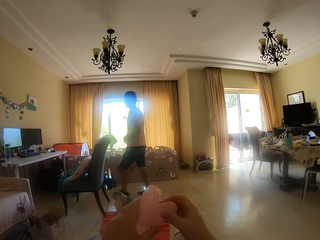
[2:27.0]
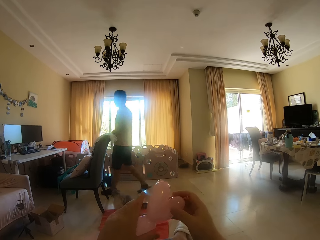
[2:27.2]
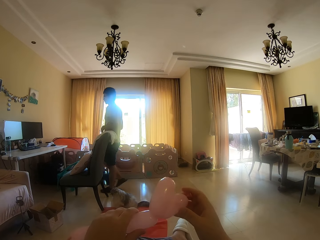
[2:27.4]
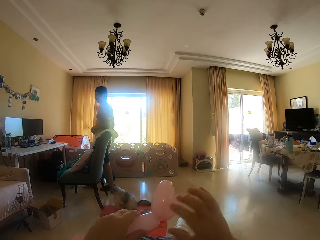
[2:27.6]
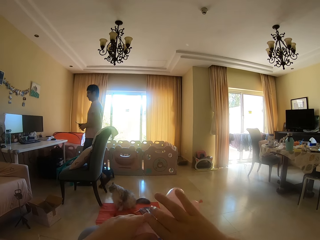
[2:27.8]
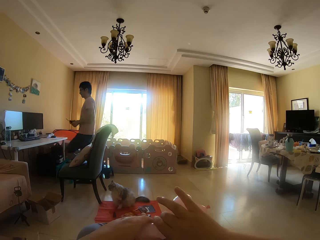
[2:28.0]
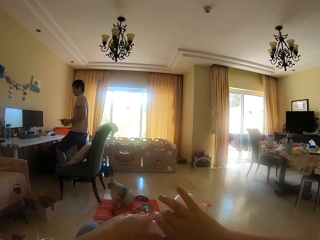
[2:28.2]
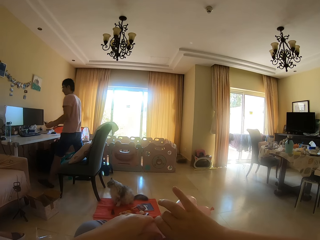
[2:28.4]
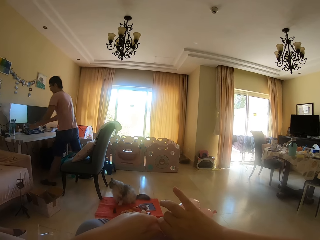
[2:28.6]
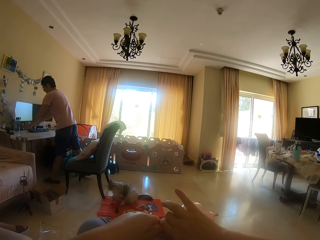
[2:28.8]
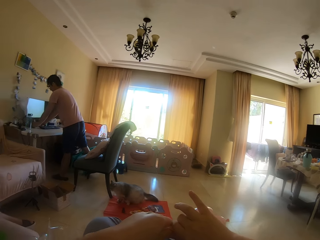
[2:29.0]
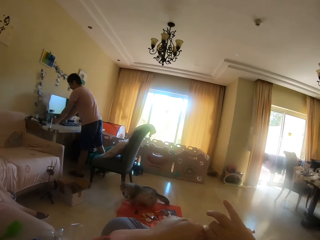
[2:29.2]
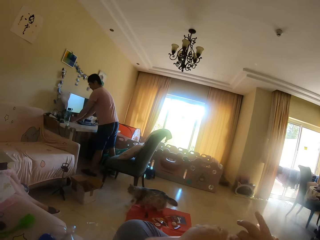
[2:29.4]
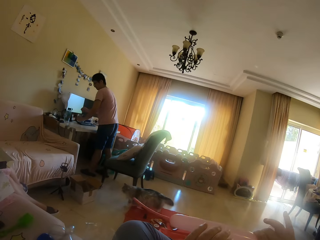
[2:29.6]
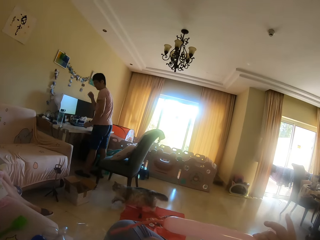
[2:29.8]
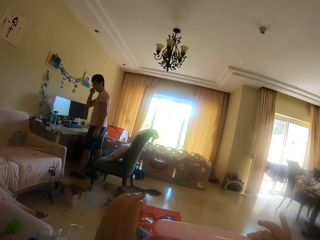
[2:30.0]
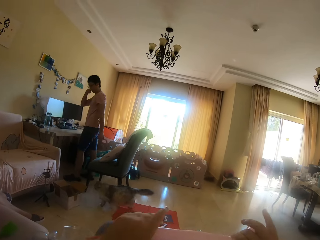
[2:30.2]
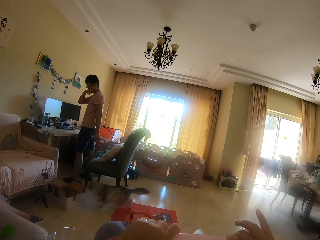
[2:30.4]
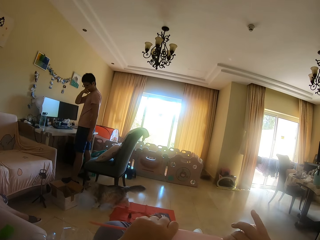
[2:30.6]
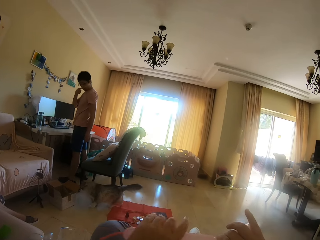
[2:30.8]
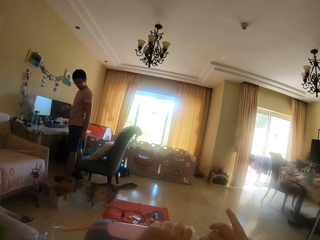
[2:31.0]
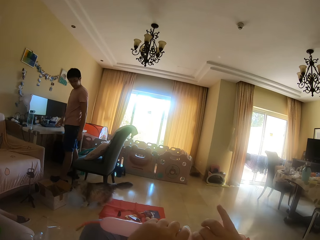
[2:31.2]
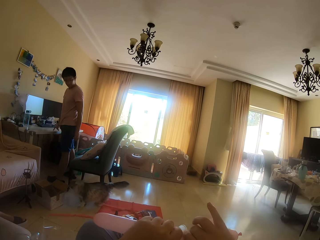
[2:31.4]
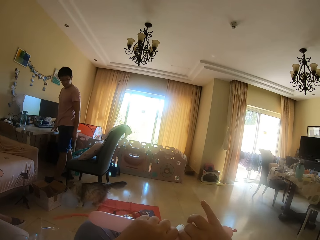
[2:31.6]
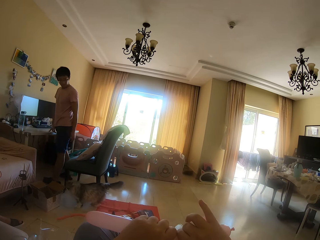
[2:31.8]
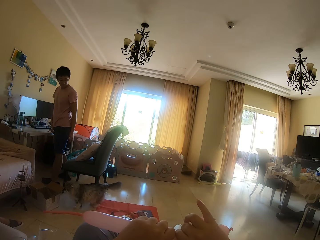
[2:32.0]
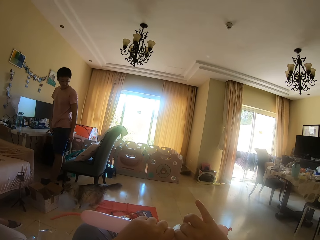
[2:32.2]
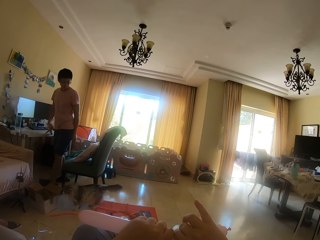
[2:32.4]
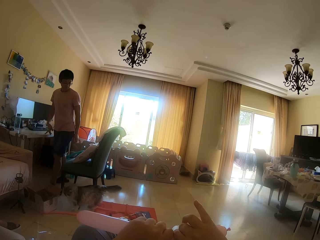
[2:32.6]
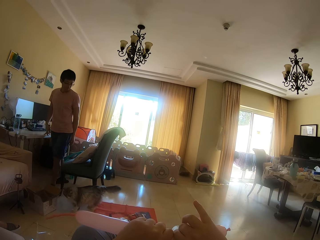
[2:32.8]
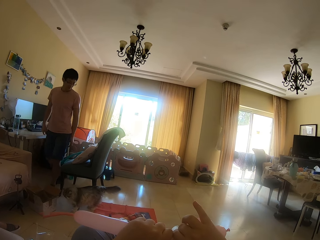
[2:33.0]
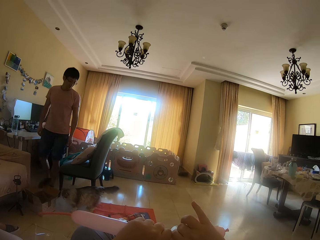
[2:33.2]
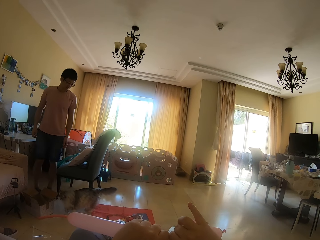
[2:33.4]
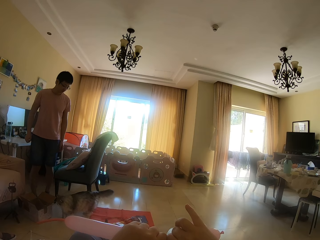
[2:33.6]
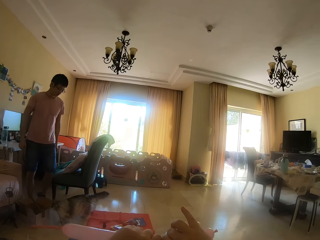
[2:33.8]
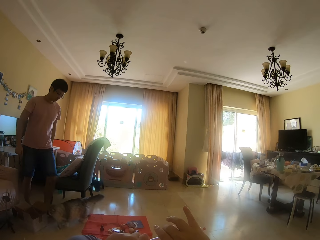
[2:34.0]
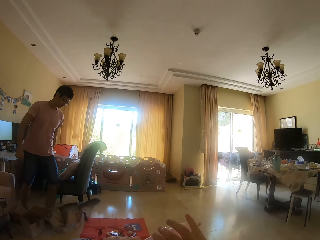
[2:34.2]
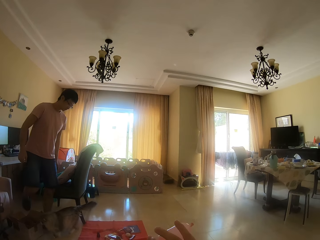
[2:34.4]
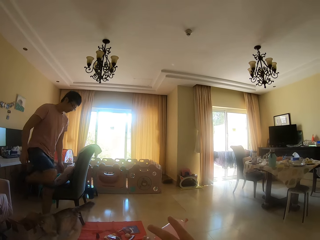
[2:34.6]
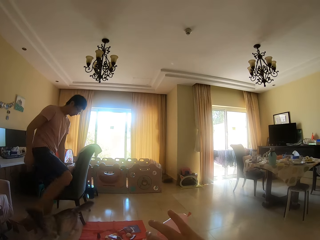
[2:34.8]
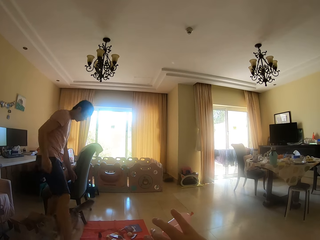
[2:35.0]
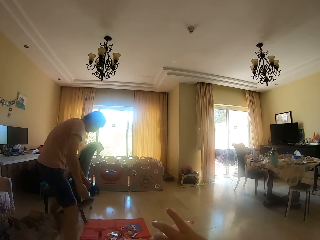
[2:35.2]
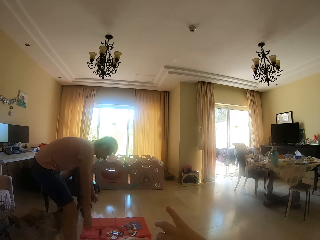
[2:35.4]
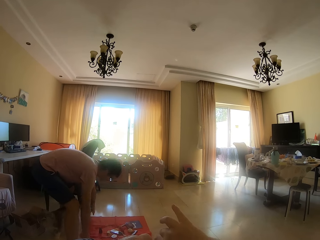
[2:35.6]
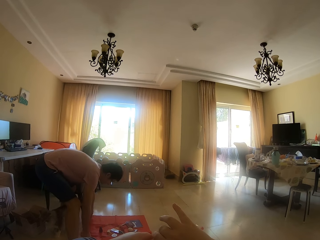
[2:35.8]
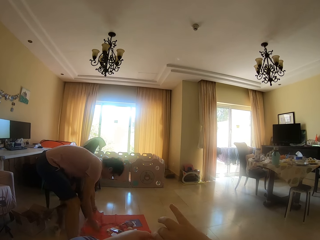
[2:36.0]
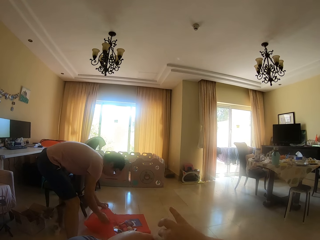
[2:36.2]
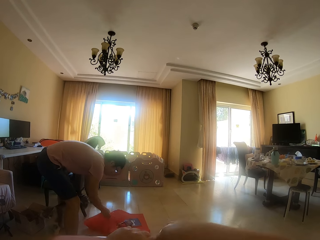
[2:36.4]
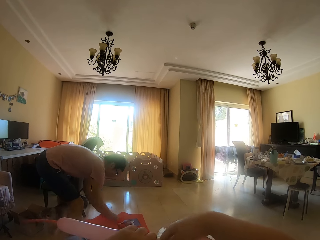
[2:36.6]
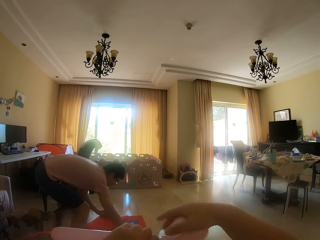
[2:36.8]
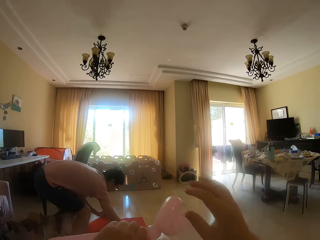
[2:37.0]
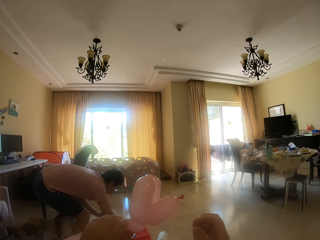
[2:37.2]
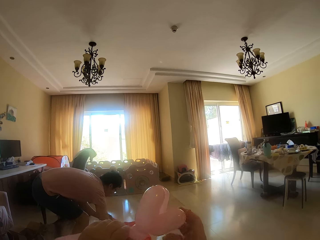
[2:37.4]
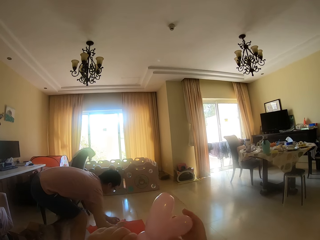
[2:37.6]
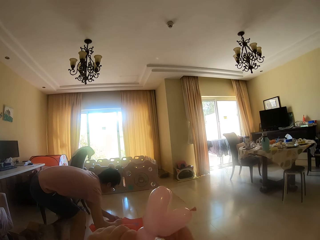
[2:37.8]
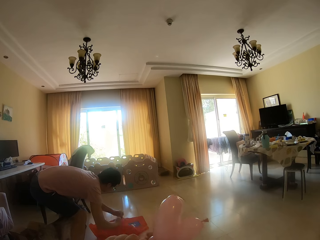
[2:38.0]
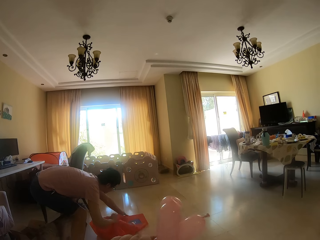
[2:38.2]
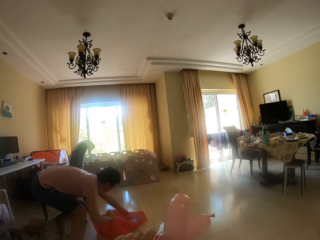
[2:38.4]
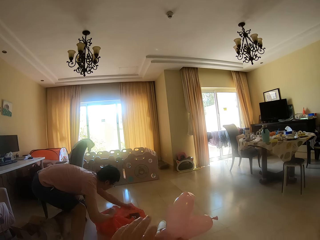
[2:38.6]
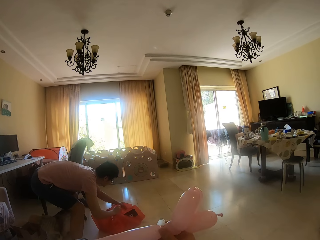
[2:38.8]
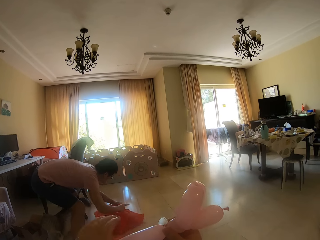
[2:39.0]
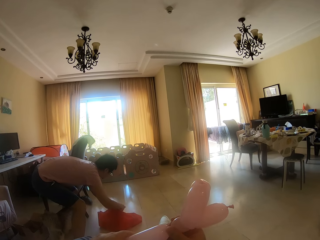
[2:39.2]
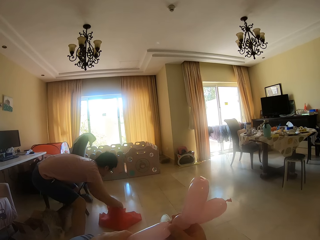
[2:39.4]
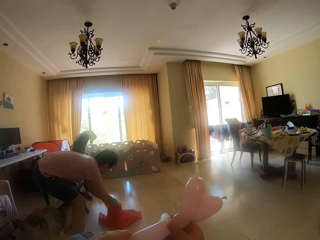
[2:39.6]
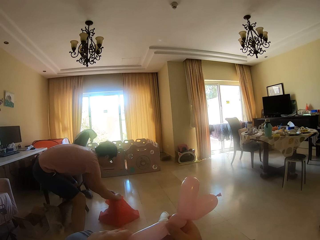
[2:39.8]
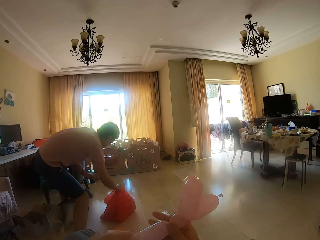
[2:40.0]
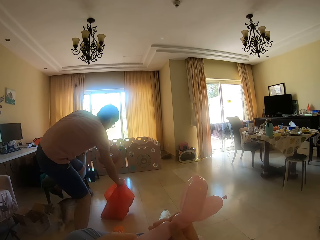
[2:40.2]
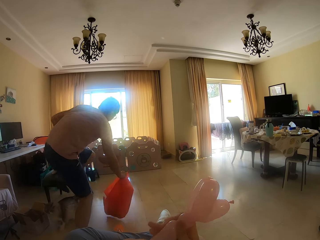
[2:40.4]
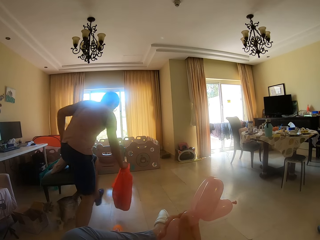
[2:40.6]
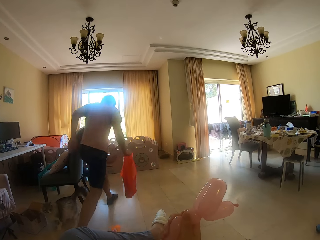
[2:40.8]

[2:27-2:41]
The camera wearer twists the balloon. A man puts something on the table. The man touches the face. The camera wearer holds the balloon. They press the balloon. The man rests a finger on the table. The man turns around. The man picks up a cloth. The camera wearer twists the balloon. They touch the balloon. They press the balloon.

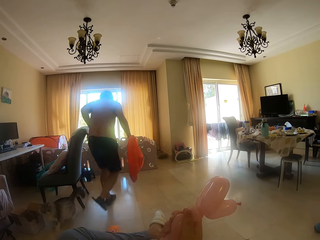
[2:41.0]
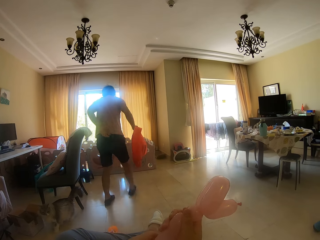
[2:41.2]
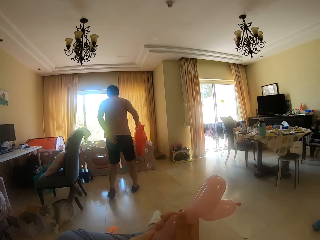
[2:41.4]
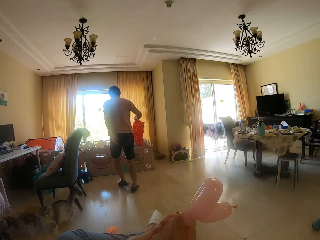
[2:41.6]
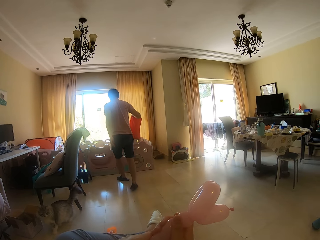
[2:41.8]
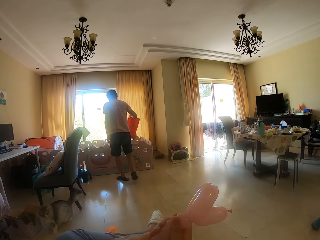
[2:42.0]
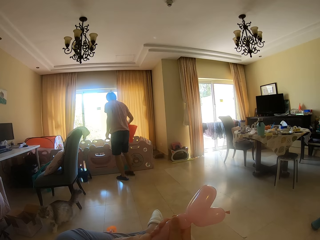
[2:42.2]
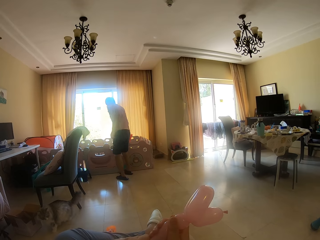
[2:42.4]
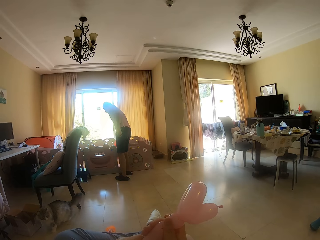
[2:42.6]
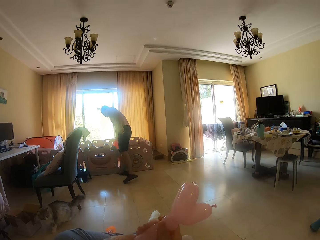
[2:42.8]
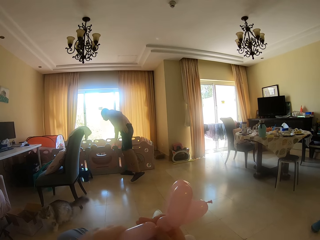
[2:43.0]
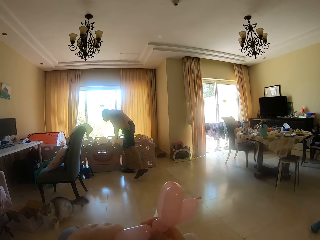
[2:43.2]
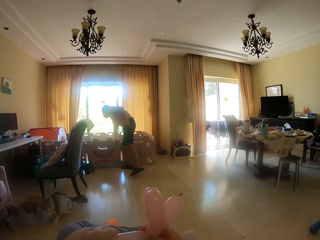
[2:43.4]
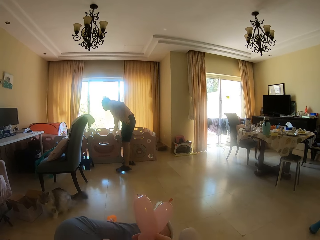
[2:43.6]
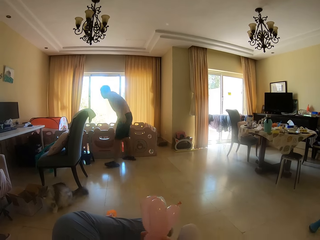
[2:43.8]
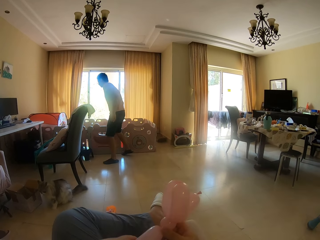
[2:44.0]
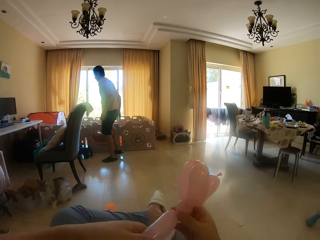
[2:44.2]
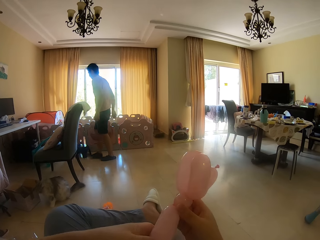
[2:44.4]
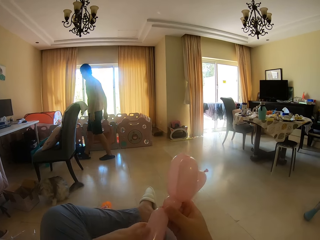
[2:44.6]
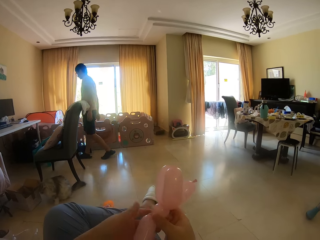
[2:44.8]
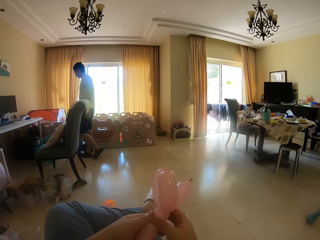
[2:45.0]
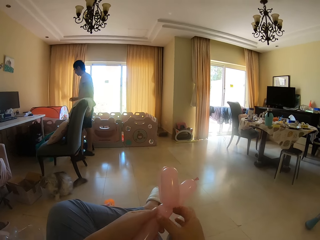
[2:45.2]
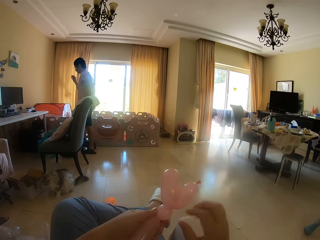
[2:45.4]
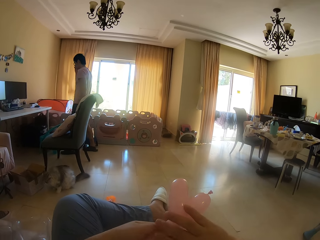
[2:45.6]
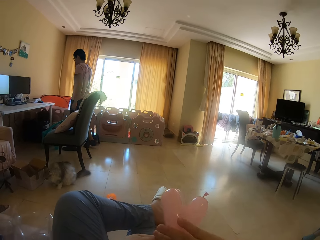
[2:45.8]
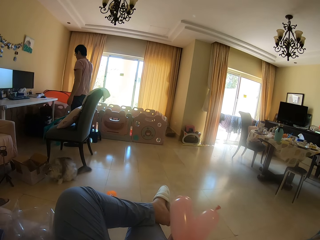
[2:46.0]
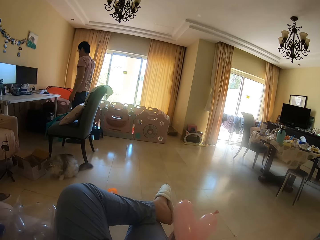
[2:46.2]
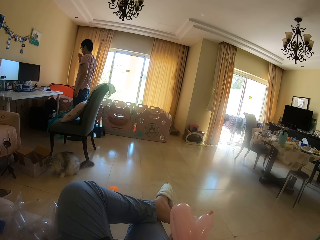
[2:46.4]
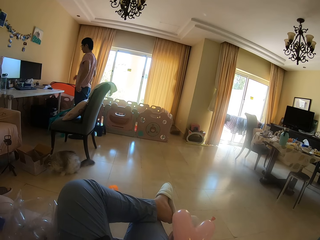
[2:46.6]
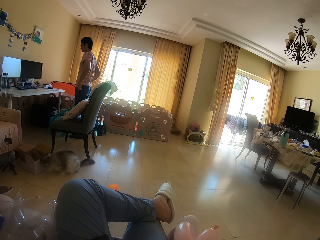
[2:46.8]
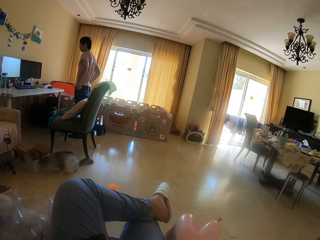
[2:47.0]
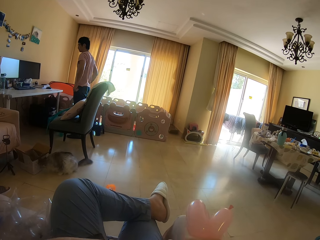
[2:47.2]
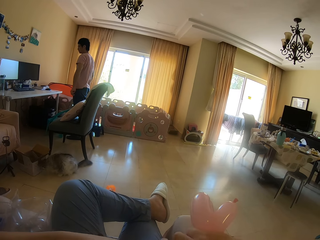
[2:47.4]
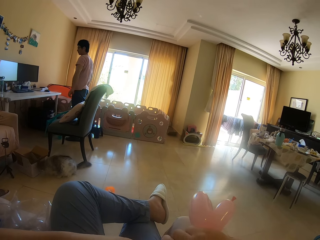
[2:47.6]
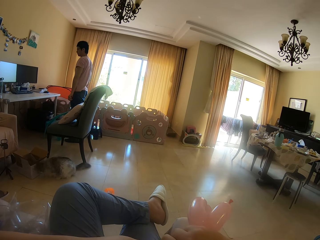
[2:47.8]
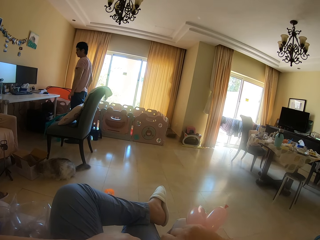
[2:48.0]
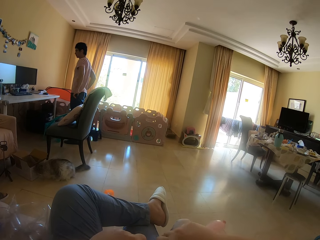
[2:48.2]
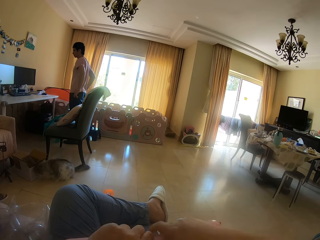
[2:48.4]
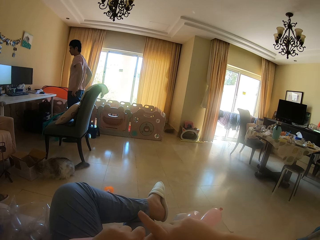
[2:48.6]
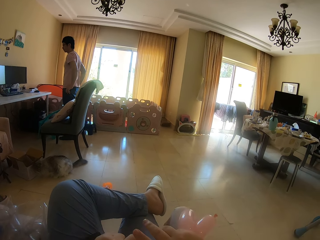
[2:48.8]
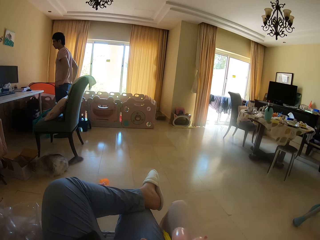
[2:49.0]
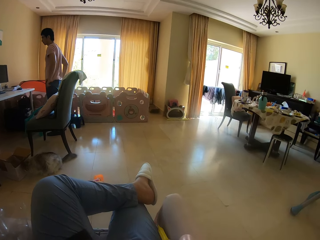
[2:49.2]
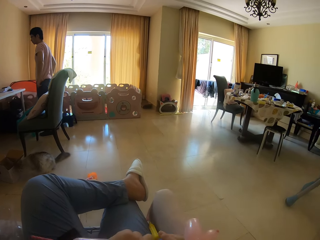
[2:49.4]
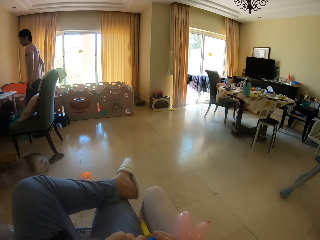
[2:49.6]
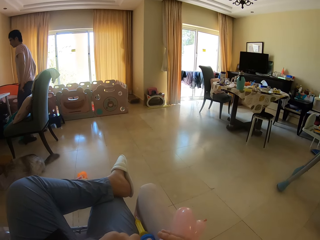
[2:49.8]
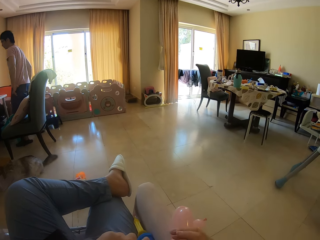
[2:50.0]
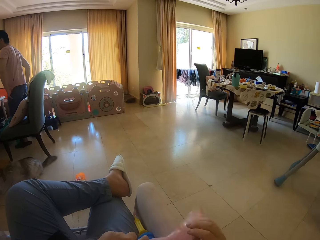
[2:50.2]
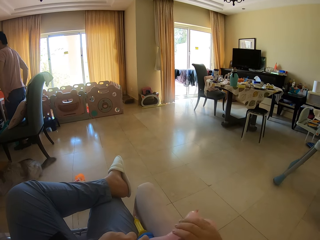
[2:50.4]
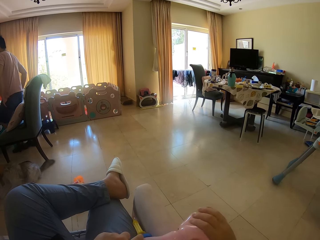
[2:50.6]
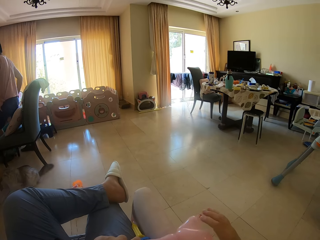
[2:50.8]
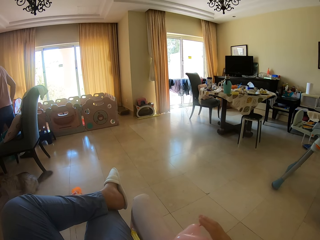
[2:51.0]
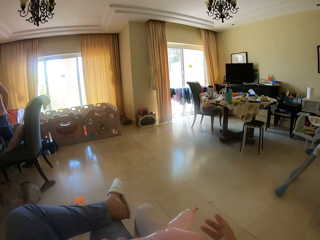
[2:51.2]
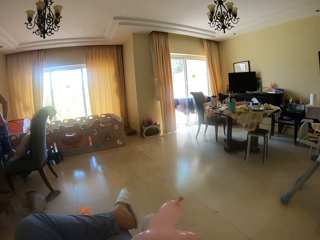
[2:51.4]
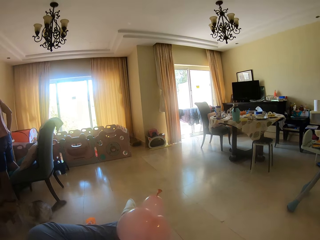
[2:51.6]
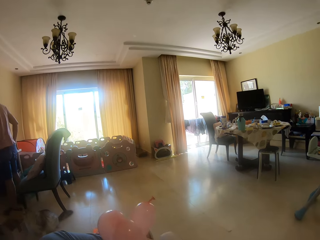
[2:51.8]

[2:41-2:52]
A man walks to the other side and touches his back. The man drops the cloth. The camera wearer moves the balloon. The man walks to the other side. The camera wearer holds the balloon. The man touches the face, holds his waist, and moves hands along the shorts. The camera wearer twists the balloon. The man moves around. The camera wearer touches the balloon.
